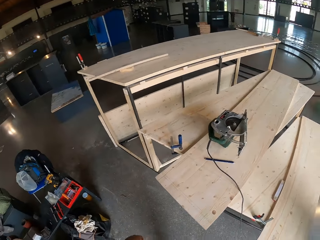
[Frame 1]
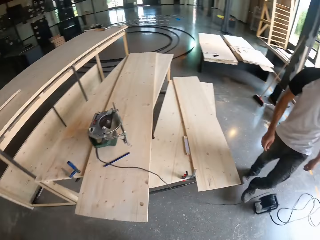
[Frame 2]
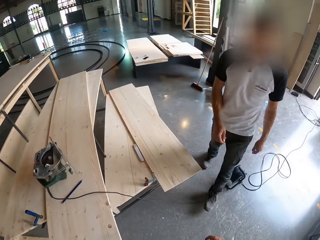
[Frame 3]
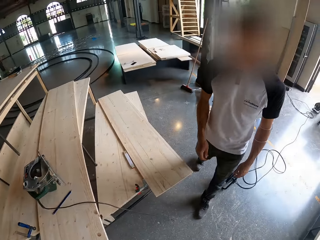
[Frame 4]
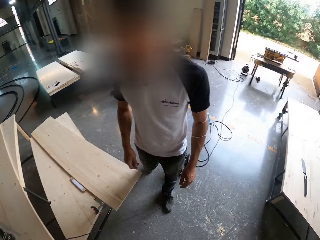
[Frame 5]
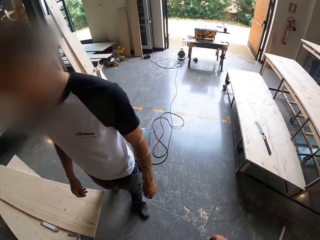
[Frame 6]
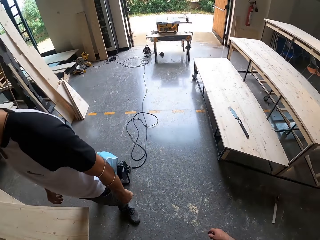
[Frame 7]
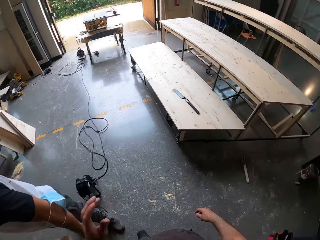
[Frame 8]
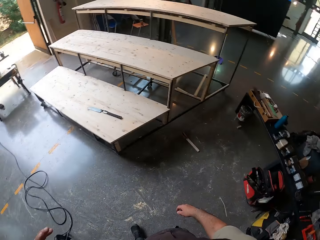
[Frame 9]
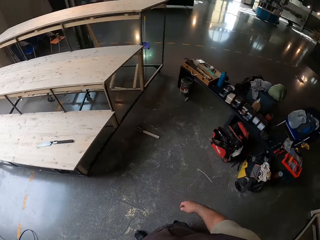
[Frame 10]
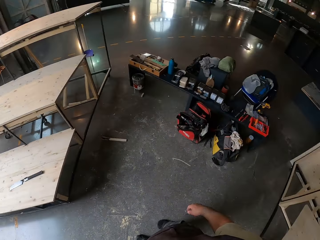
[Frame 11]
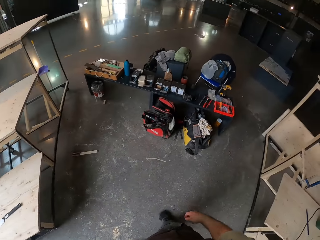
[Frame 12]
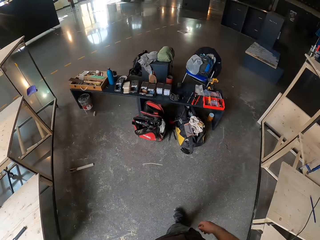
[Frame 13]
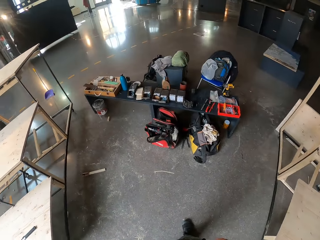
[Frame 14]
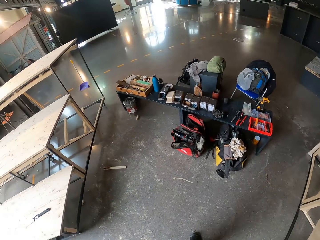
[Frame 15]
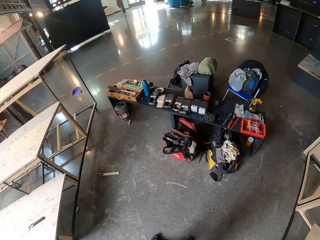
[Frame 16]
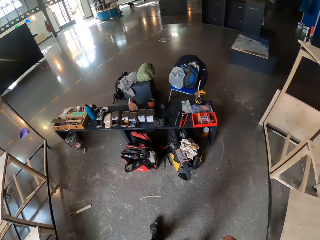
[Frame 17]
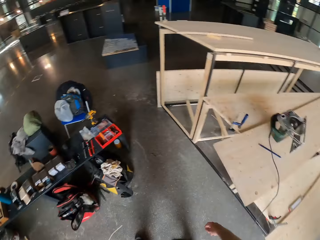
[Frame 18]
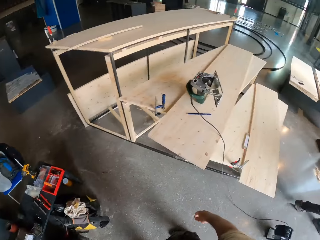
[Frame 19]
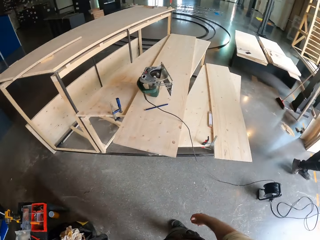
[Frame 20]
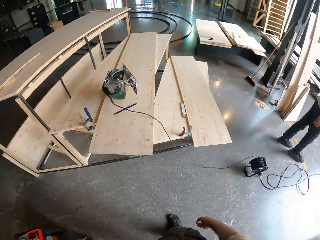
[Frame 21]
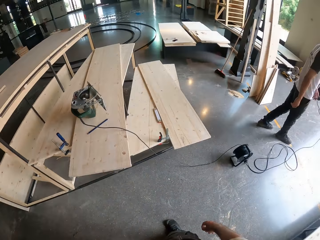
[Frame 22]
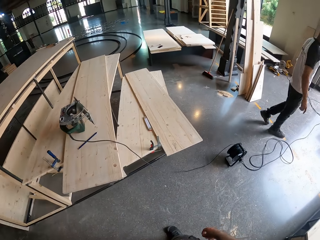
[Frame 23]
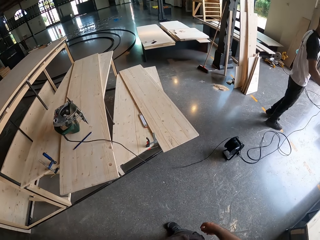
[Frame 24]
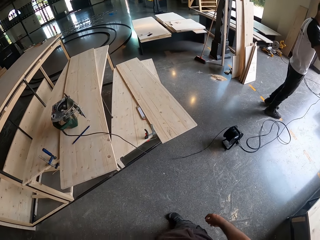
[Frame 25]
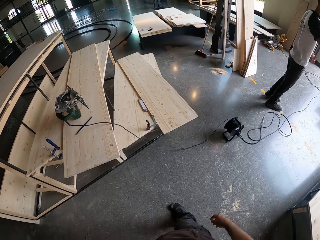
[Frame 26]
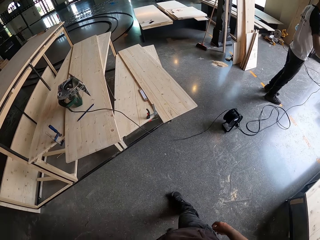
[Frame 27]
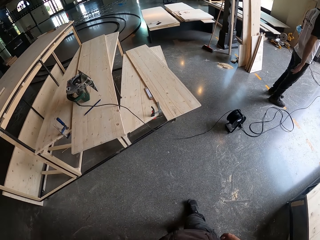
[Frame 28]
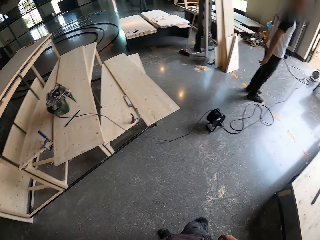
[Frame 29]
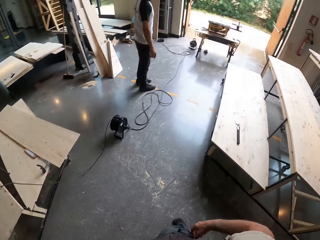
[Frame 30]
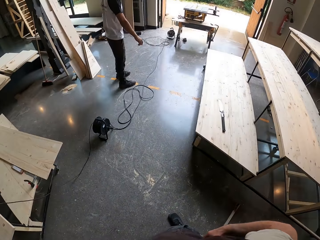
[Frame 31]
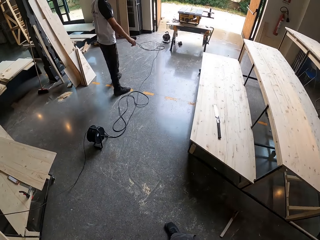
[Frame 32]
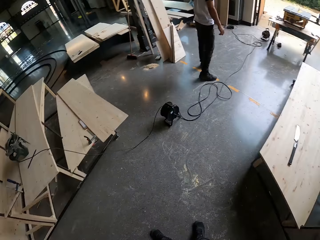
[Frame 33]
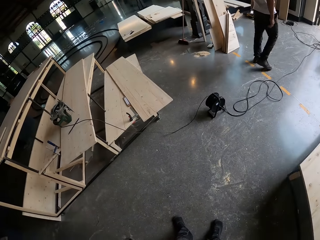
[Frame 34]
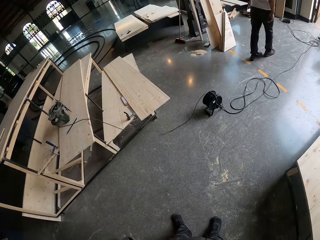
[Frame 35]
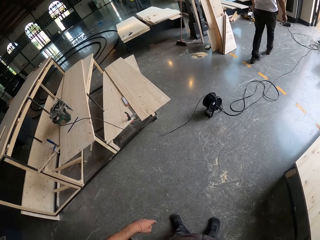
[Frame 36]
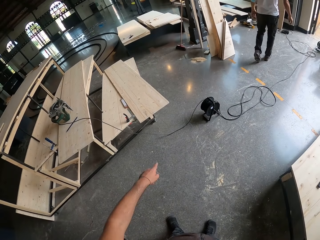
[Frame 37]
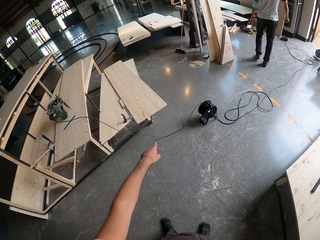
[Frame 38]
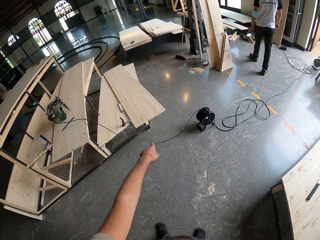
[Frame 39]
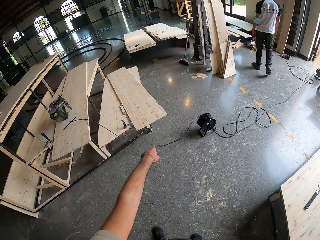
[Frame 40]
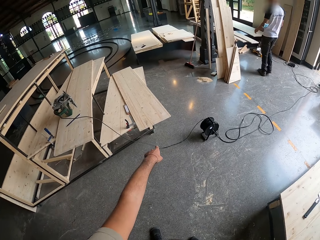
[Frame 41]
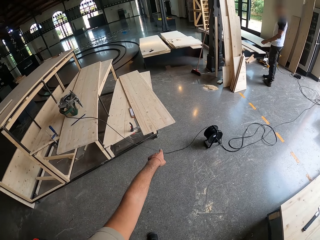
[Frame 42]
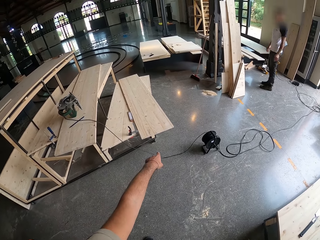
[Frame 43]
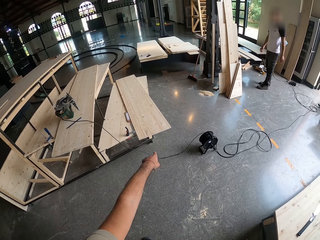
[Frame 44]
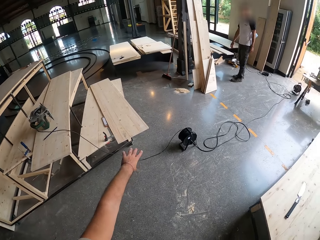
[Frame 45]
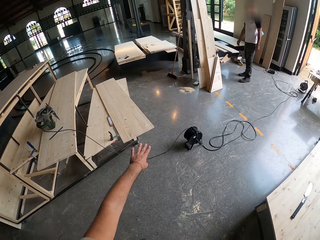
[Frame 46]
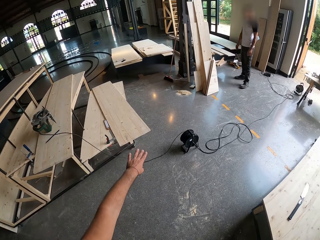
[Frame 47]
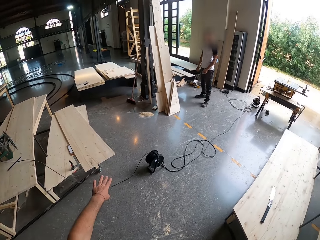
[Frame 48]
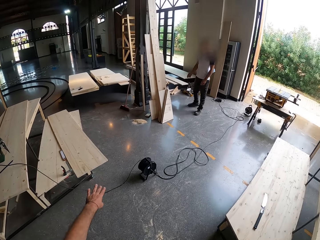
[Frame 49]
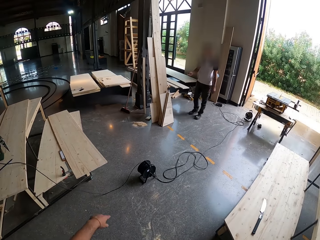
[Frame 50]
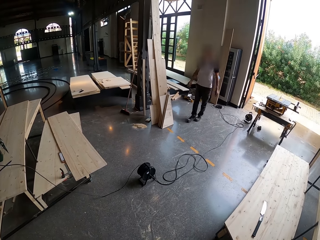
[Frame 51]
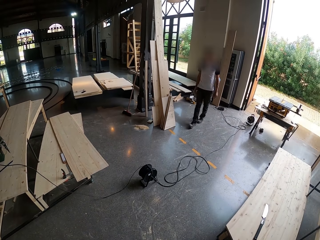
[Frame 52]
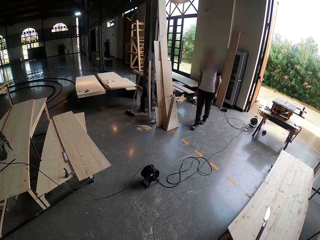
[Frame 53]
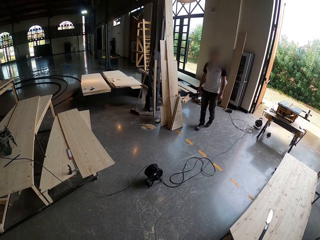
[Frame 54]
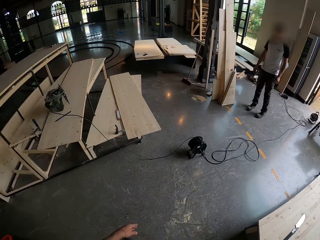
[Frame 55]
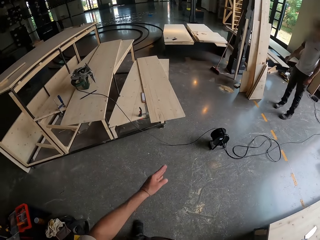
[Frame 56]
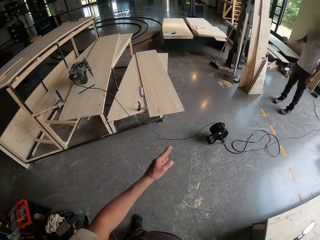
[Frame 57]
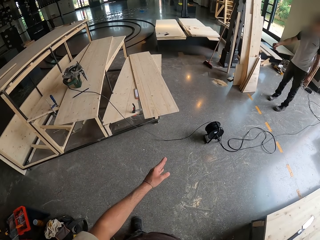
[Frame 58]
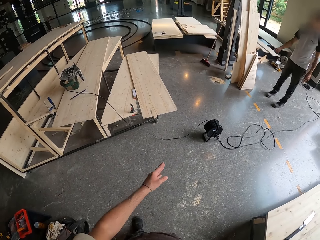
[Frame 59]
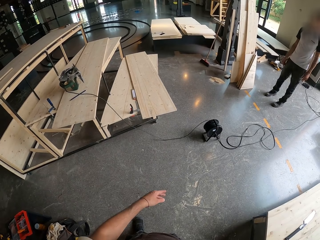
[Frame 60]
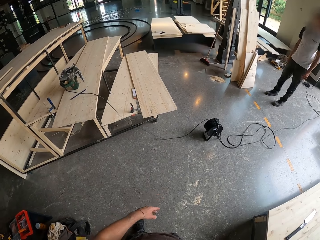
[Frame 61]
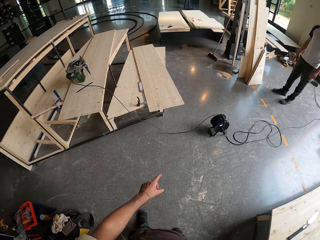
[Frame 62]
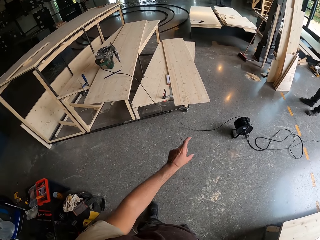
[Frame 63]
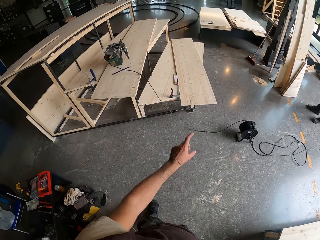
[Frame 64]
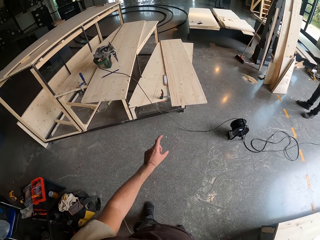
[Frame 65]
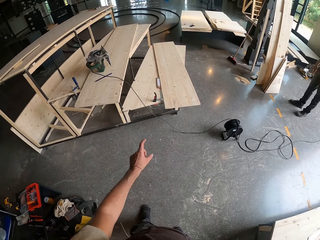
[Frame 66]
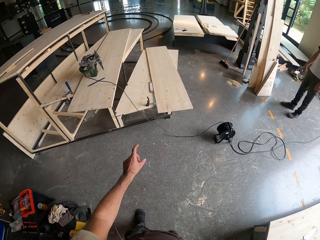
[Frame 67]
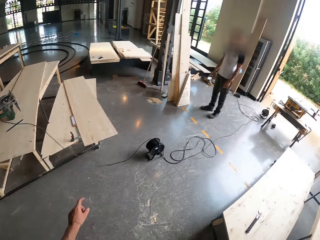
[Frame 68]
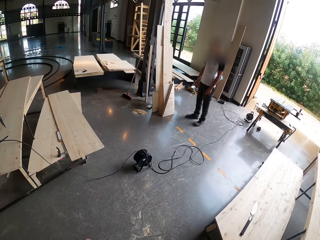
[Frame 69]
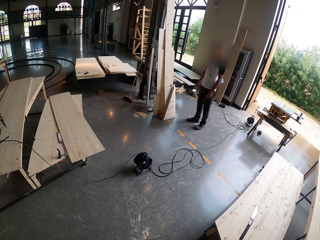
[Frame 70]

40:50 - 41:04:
The man walks around the workshop. The camera wearer converses with the man. He points at the floor with his left hand.

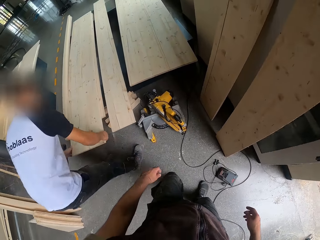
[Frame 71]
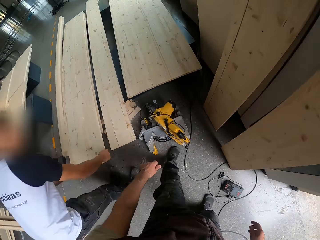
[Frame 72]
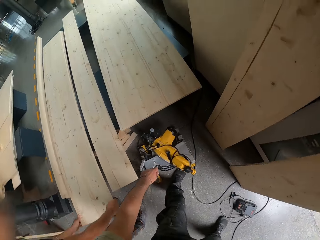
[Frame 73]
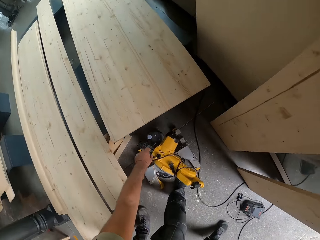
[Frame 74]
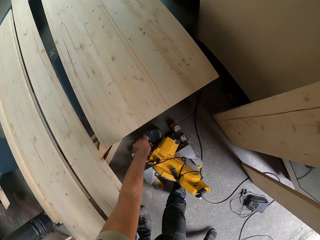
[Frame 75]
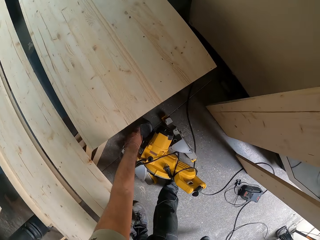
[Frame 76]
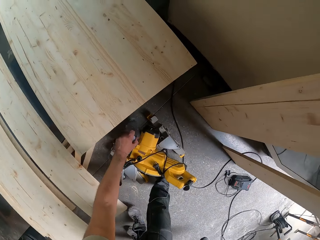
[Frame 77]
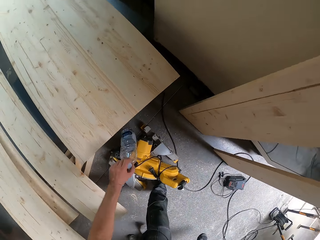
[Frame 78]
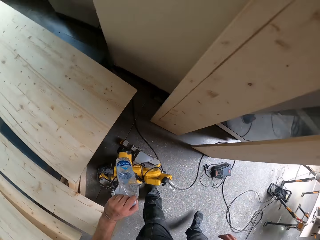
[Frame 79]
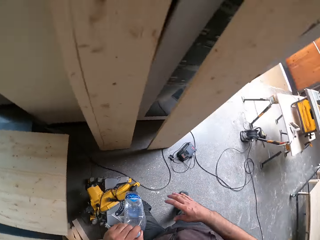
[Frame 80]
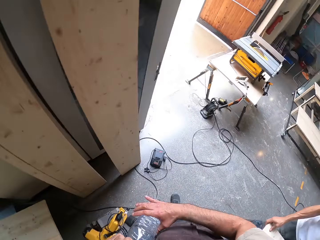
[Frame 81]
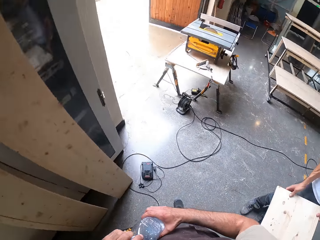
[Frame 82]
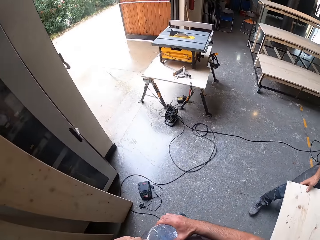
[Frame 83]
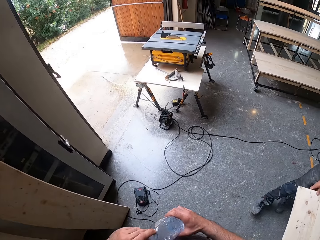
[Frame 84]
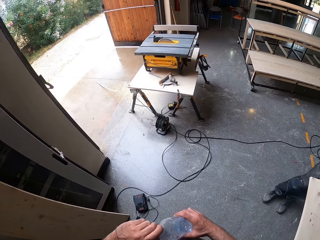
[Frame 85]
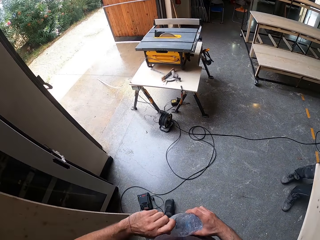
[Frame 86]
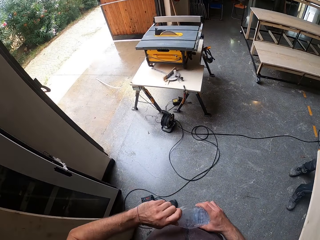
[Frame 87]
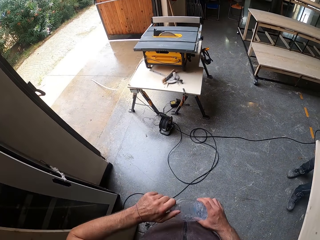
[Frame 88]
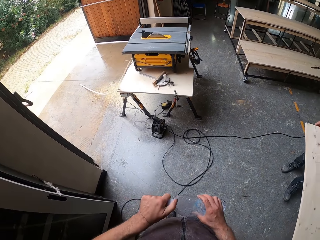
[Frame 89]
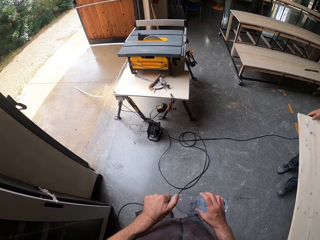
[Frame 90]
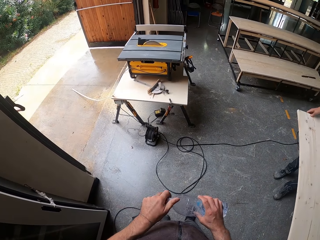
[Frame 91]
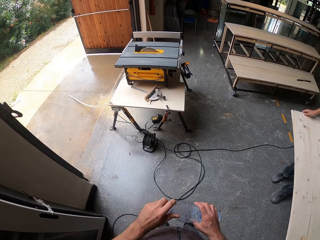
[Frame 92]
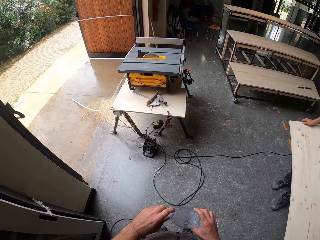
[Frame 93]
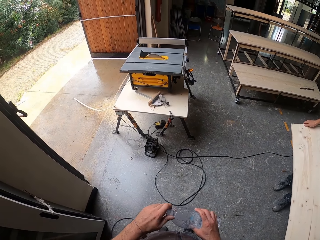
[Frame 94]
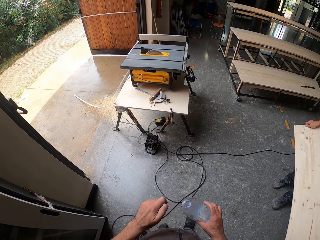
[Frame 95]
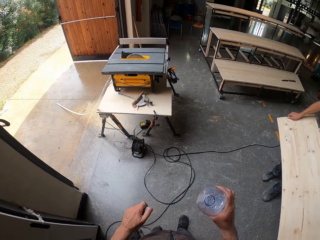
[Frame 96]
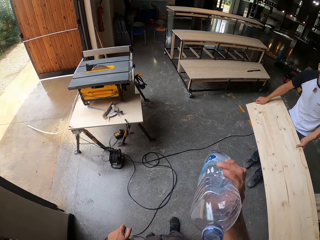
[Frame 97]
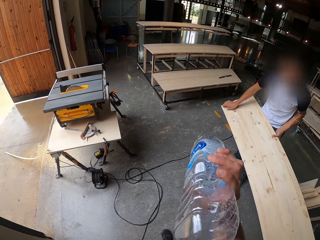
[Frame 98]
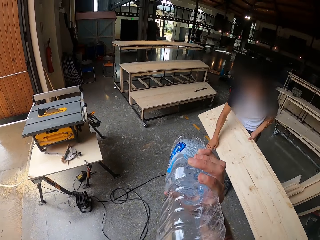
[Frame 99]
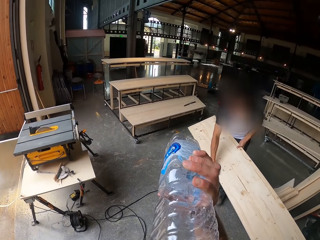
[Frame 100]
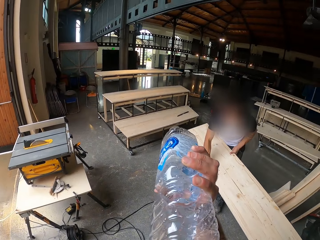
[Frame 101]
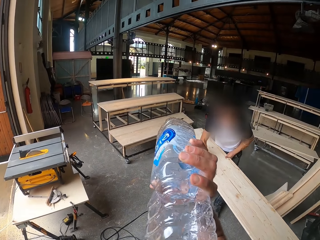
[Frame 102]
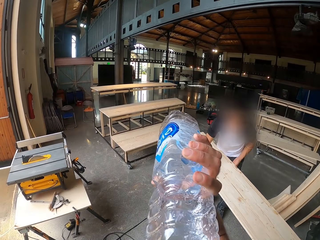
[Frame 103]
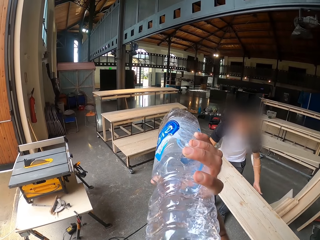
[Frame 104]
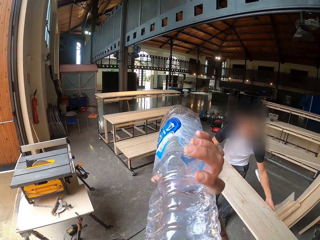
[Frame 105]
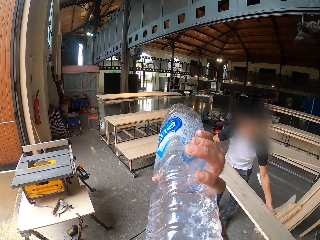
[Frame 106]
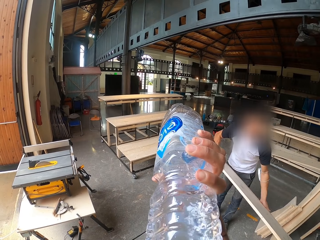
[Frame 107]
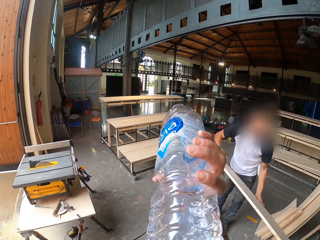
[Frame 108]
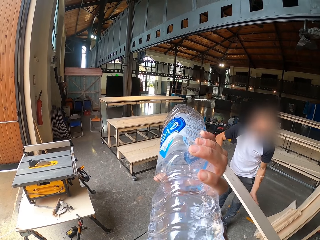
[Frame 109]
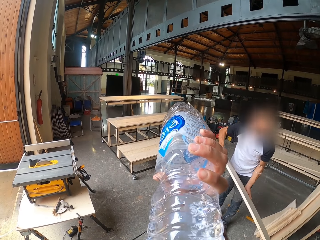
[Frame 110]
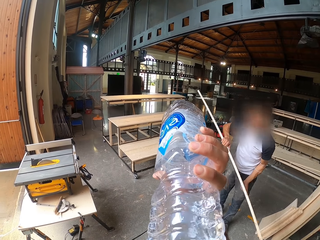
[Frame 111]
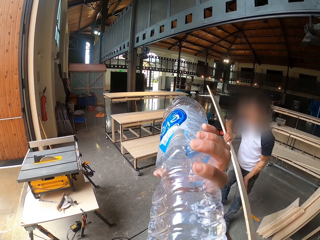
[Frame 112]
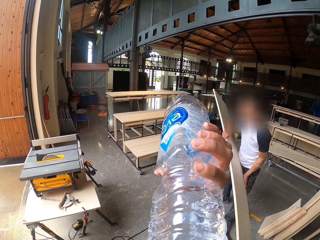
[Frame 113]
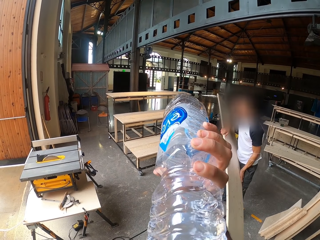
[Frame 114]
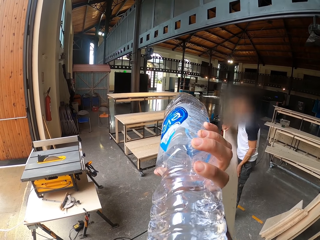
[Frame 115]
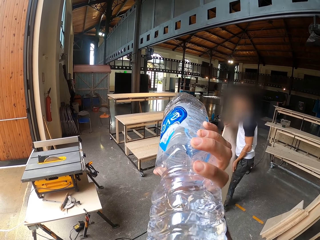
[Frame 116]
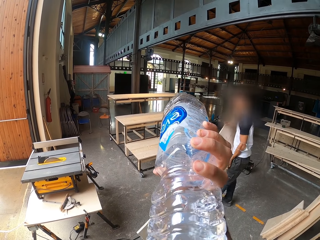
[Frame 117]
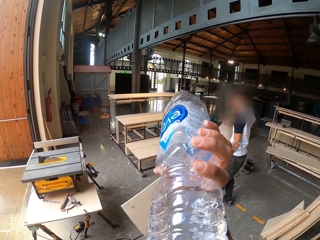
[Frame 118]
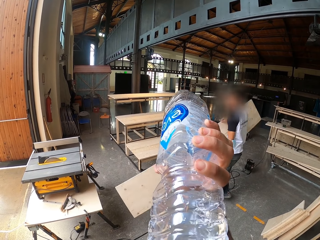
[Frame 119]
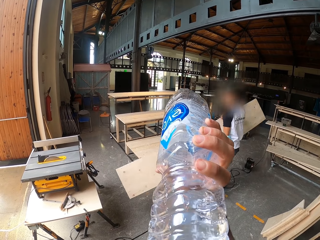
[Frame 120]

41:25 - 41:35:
The camera wearer picks up a bottle from the floor with his left hand. He opens the lid of the bottle with his left hand. He drinks water from the bottle with his right hand. A person picks up plywood.
